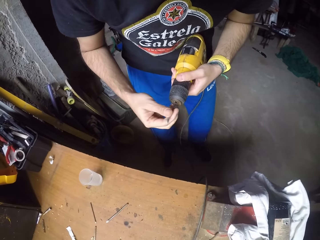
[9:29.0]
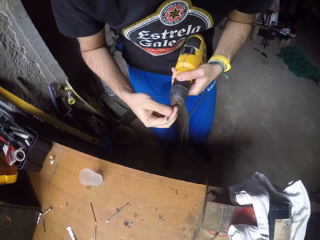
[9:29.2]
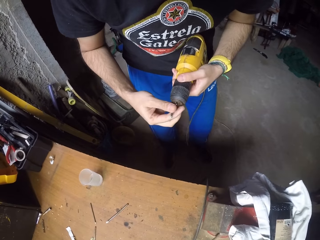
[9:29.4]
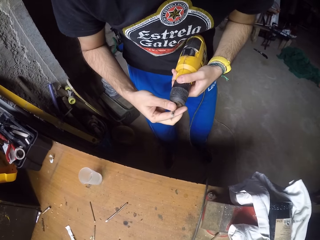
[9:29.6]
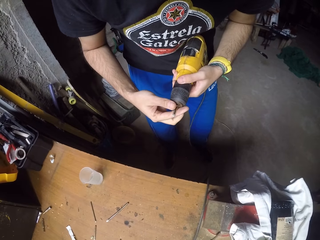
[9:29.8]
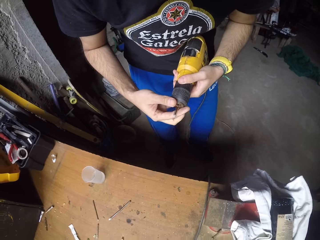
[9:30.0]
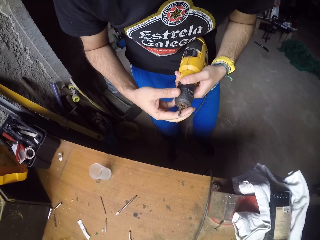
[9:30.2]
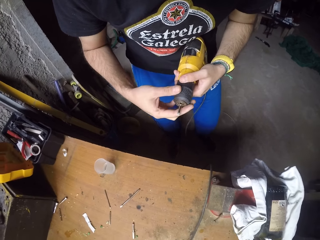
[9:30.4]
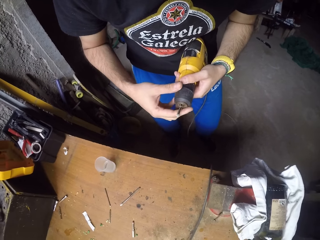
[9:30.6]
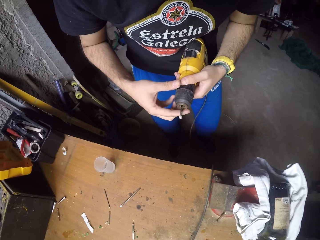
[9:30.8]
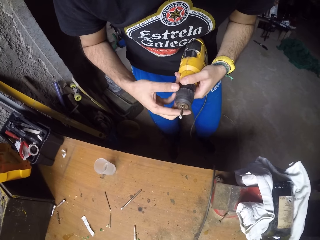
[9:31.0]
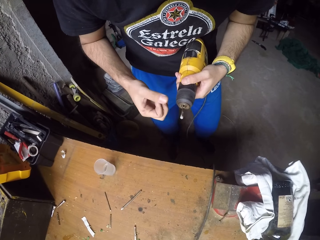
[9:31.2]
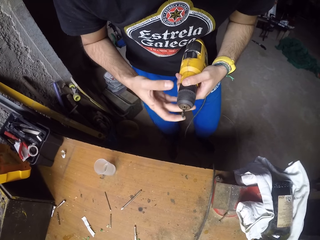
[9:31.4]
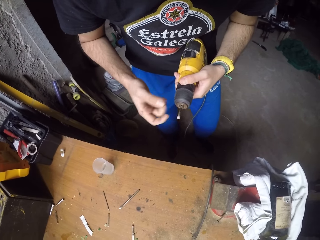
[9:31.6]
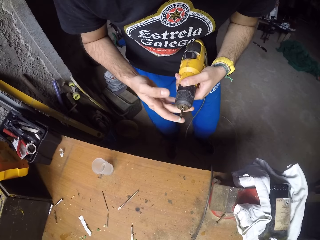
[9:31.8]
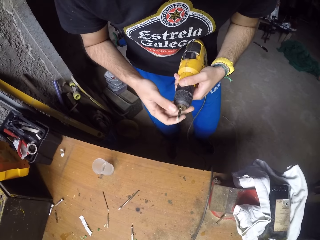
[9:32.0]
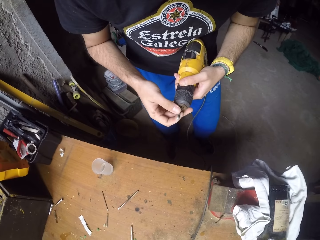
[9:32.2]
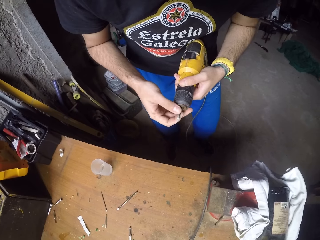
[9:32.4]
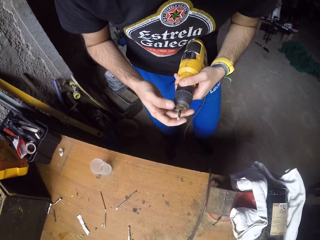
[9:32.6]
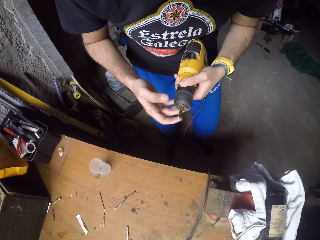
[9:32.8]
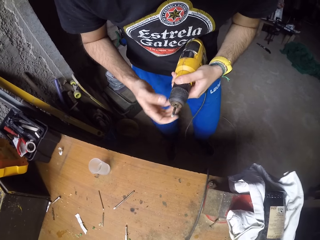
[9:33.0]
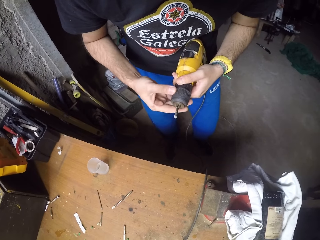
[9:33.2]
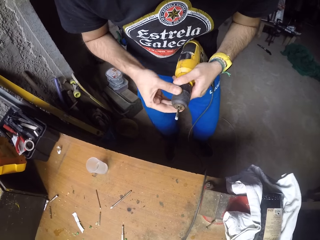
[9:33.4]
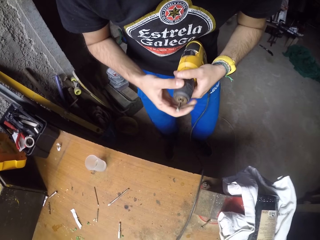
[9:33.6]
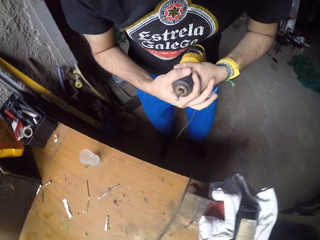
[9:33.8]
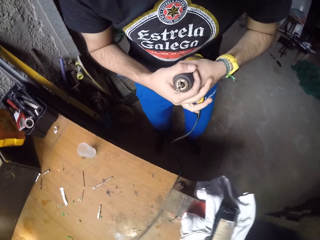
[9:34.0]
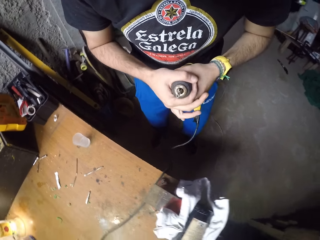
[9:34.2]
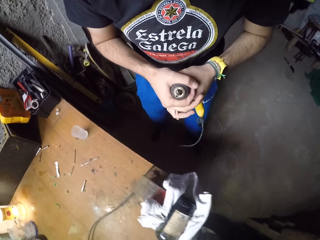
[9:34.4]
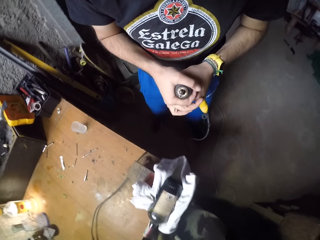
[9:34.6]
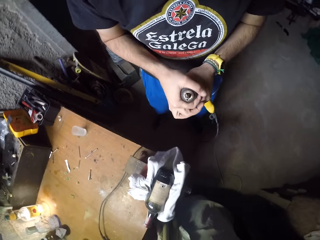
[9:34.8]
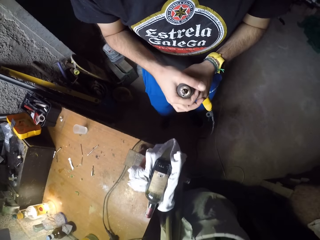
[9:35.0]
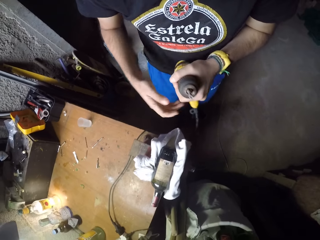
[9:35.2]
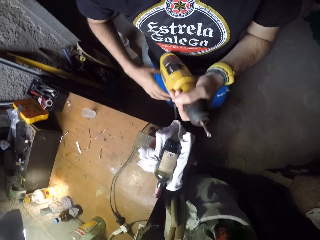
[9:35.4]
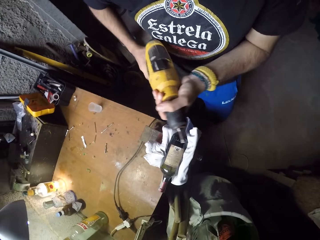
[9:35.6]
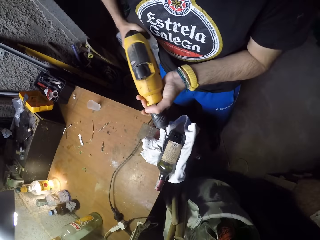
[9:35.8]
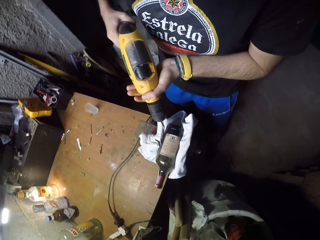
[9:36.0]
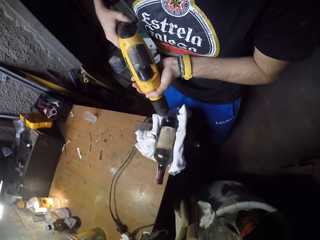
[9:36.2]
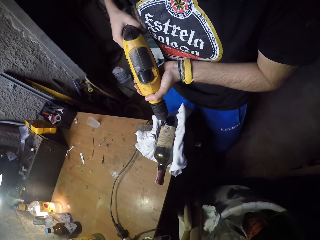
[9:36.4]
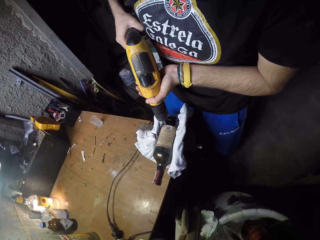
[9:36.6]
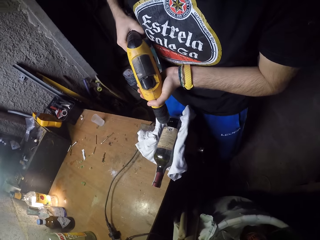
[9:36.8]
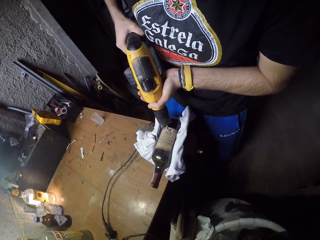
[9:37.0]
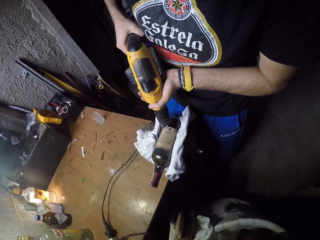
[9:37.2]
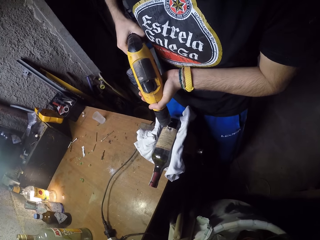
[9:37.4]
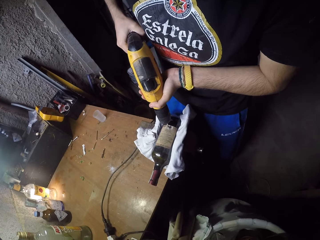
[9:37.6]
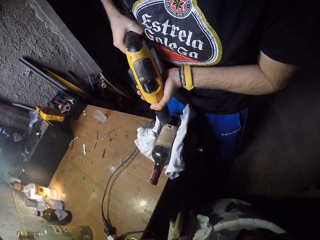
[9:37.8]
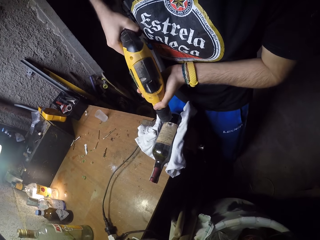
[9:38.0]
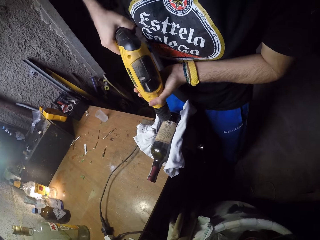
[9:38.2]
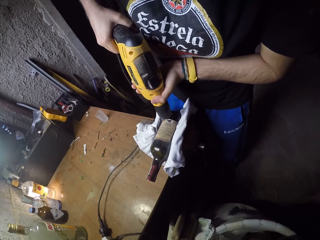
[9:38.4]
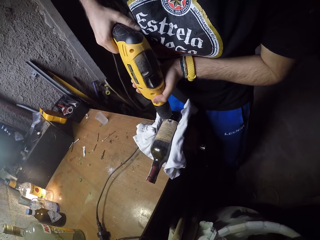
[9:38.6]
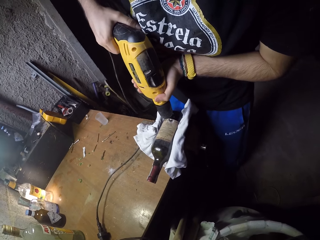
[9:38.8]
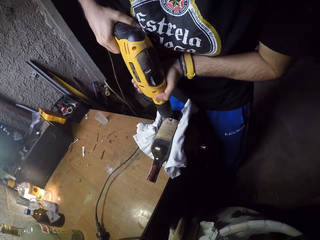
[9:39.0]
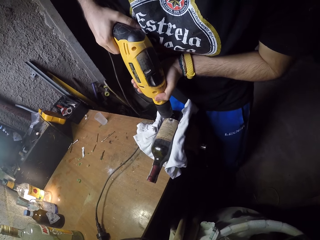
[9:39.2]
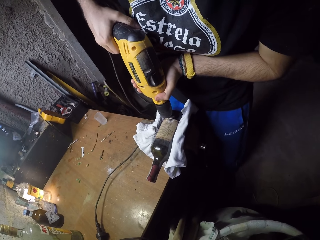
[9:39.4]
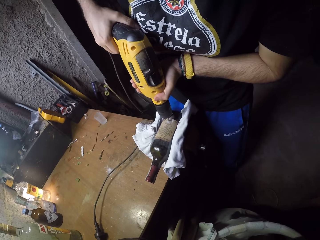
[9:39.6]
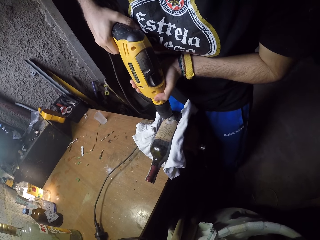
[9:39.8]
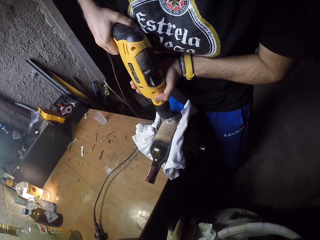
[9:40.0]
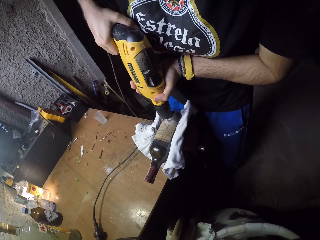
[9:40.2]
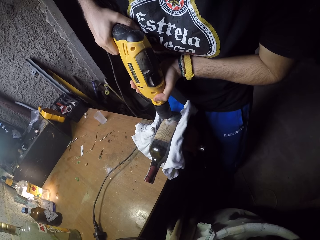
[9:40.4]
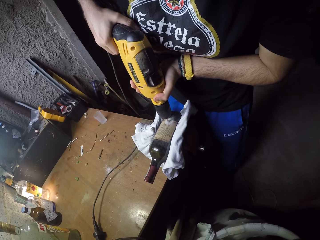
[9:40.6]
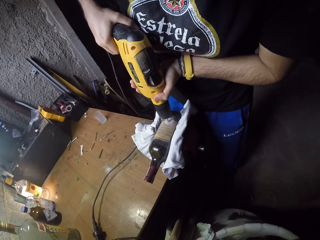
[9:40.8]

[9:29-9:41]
The camera wearer inserts the drill bit into a jaw of the hand drill machine with his right hand. He tightens the chuck of the hand drill machine with his right hand. He holds the hand drill machine with both hands. He drills the bottle on the table.

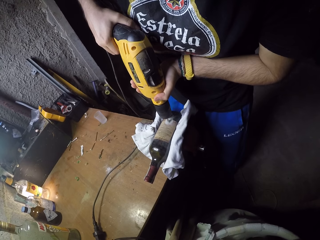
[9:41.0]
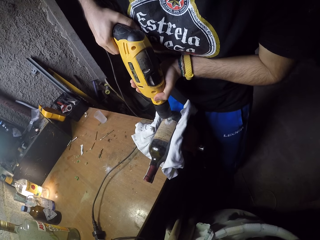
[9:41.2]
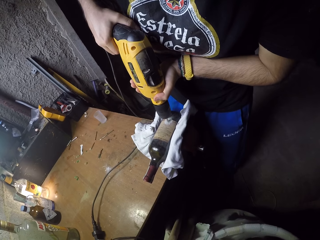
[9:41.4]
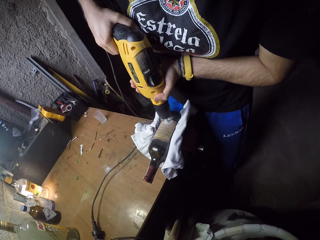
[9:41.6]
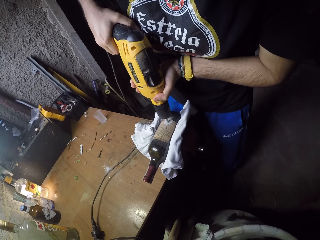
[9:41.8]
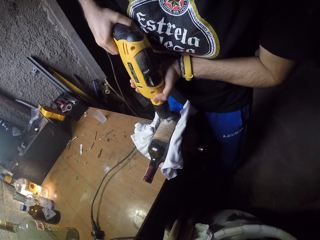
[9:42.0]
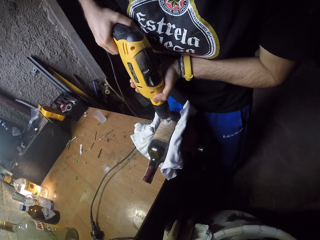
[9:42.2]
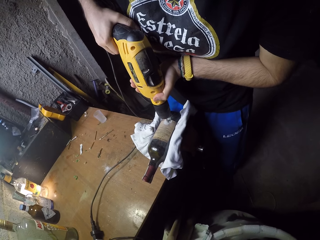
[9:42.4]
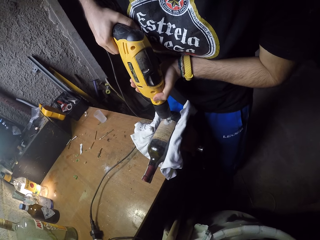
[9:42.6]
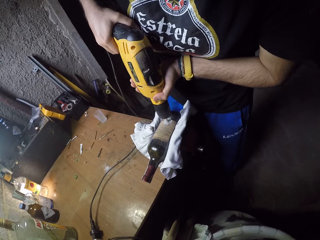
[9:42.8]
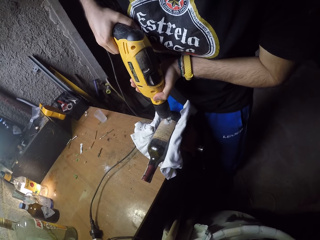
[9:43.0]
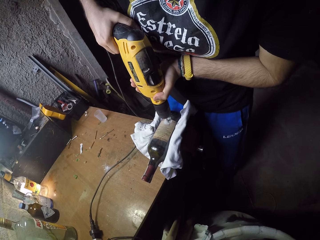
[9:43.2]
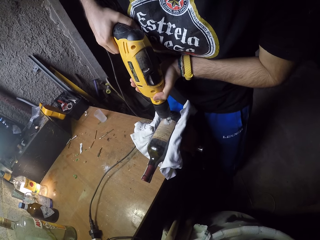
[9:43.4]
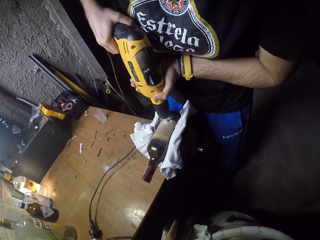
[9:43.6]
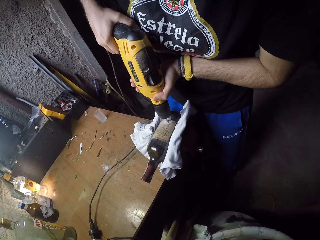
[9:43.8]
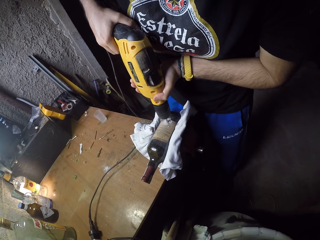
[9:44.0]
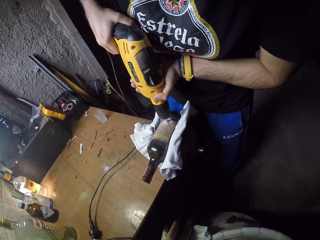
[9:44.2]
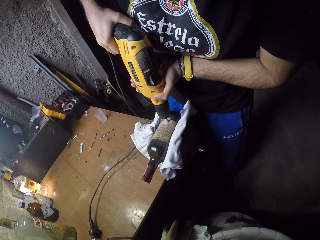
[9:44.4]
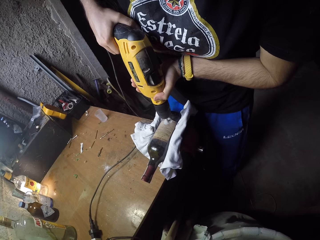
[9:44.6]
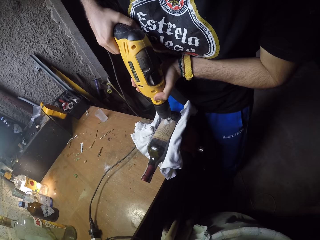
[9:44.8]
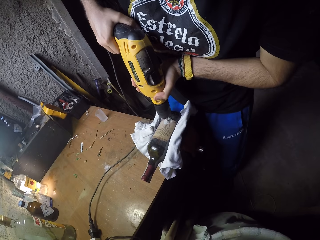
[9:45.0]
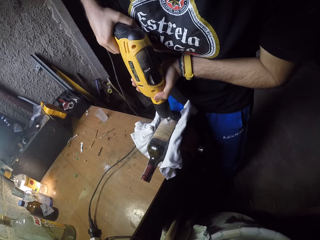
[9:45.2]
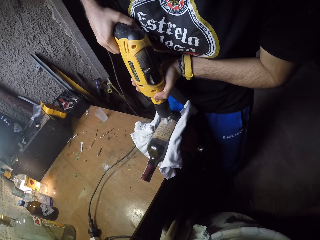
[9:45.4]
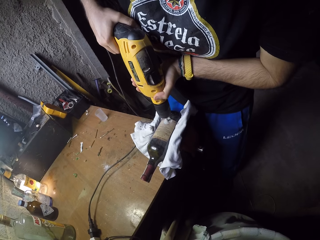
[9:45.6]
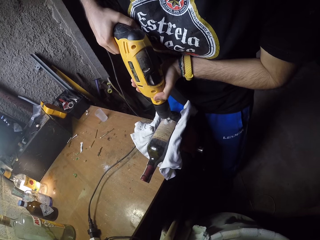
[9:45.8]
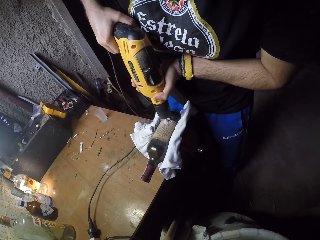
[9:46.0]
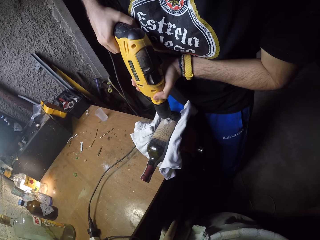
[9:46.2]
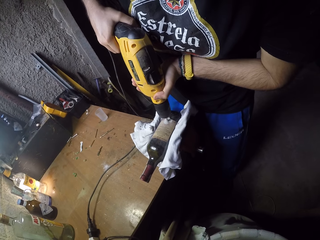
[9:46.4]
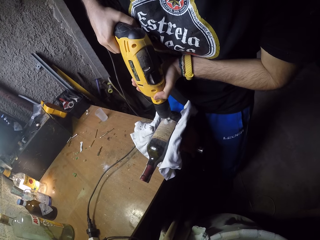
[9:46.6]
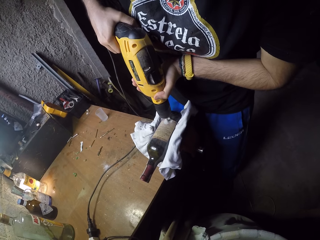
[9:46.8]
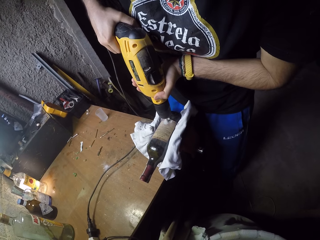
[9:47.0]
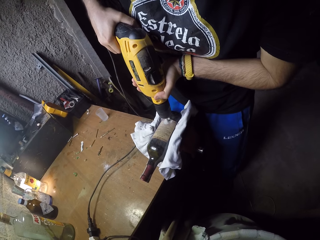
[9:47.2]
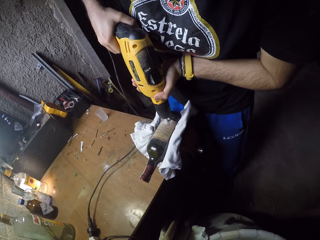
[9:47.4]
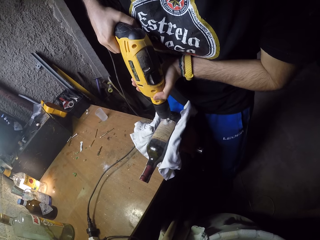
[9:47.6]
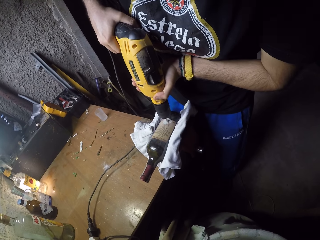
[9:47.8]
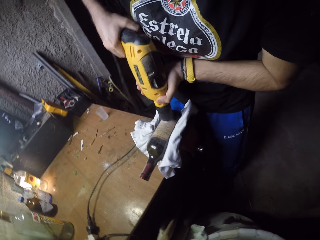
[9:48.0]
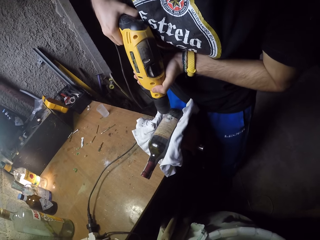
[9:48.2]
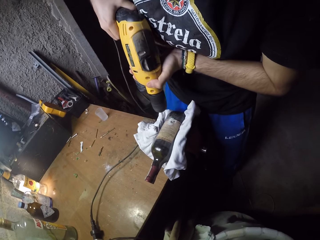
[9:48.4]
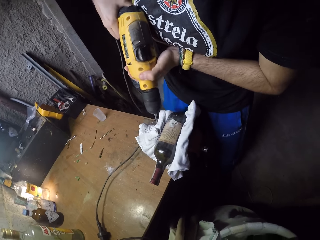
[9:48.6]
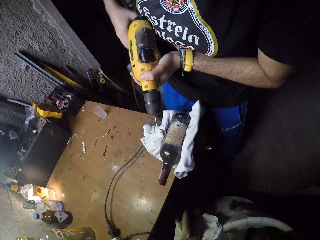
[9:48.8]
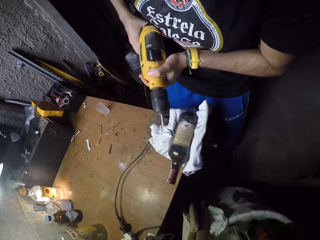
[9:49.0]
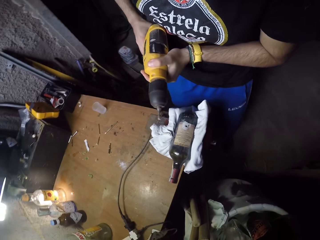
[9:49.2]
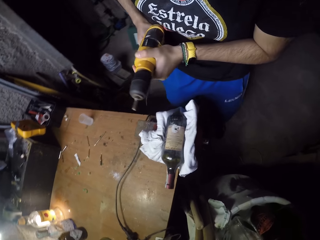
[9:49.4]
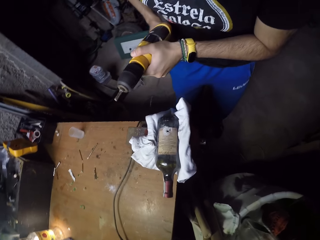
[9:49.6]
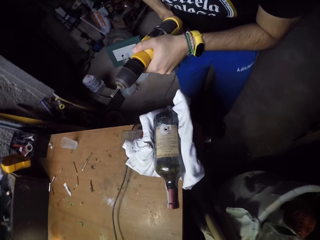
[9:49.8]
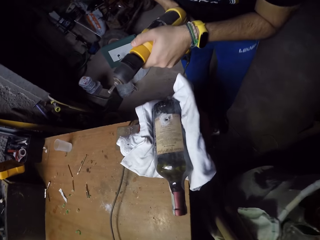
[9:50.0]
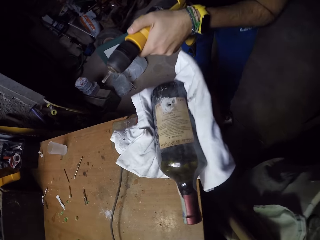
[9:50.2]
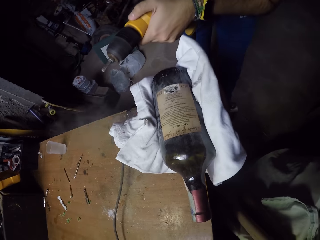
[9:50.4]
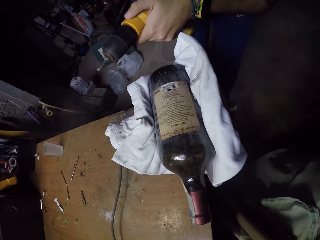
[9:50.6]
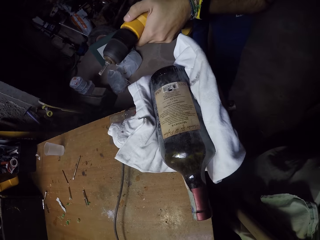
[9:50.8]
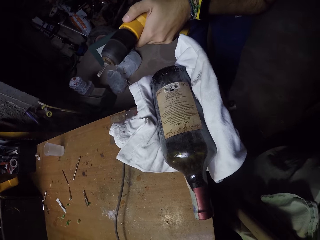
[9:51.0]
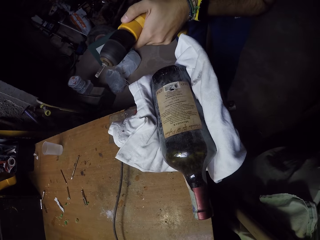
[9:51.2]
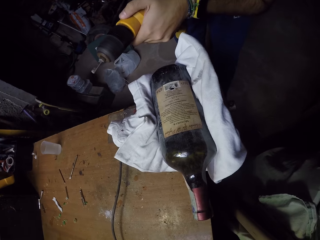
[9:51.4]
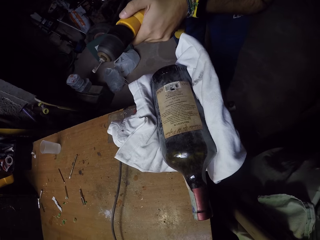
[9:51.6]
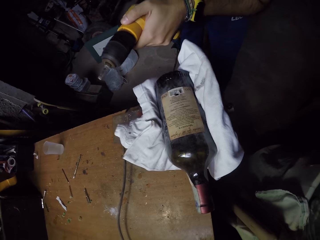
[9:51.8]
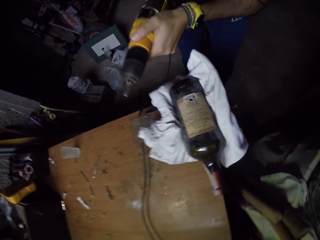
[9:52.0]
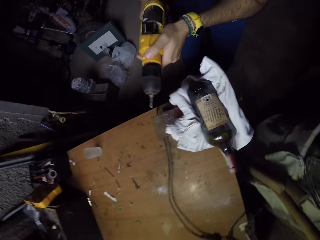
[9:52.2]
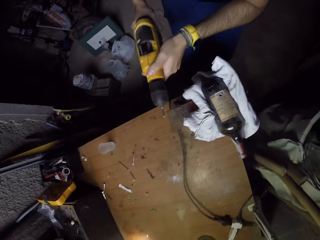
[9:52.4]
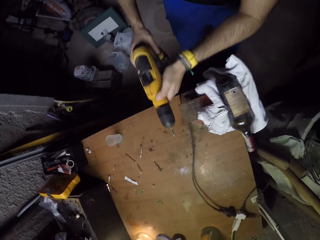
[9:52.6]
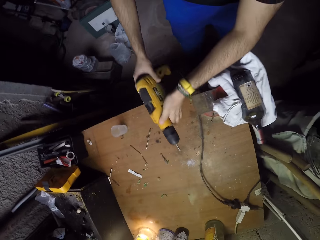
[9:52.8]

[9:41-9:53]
The camera wearer stops drilling.
